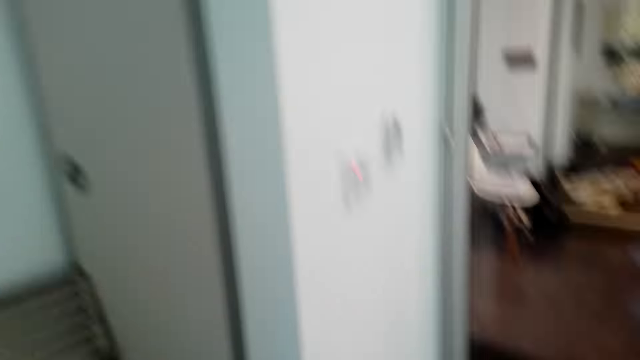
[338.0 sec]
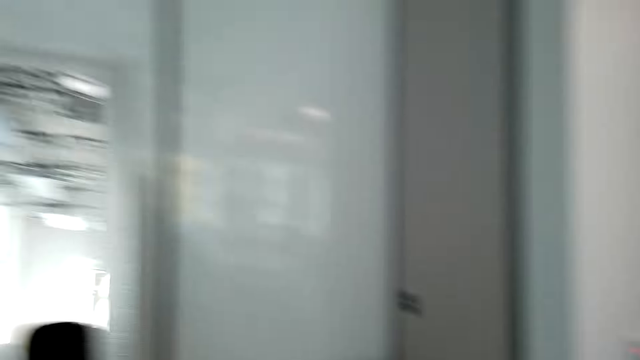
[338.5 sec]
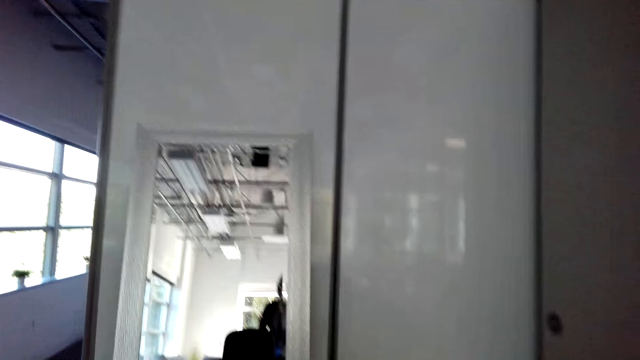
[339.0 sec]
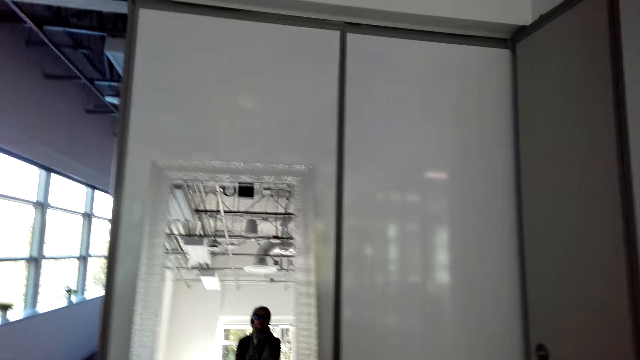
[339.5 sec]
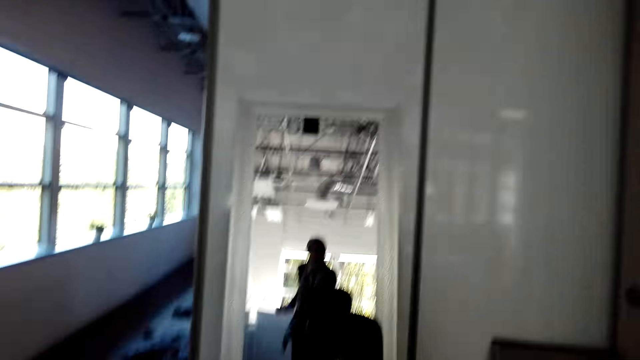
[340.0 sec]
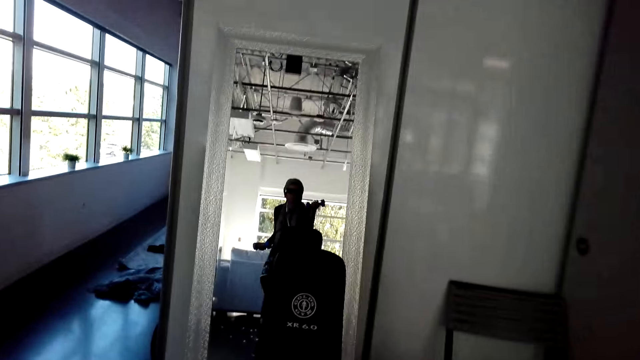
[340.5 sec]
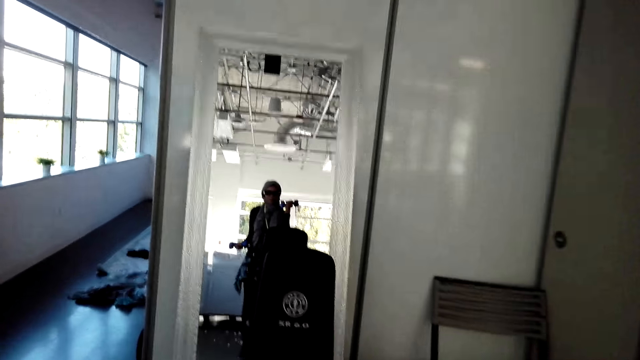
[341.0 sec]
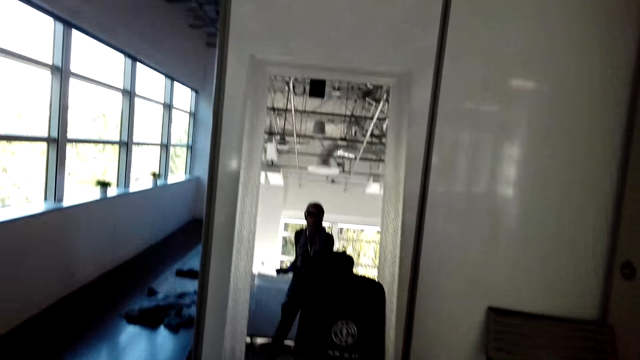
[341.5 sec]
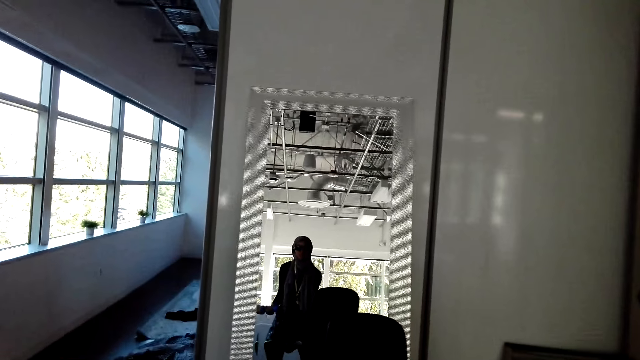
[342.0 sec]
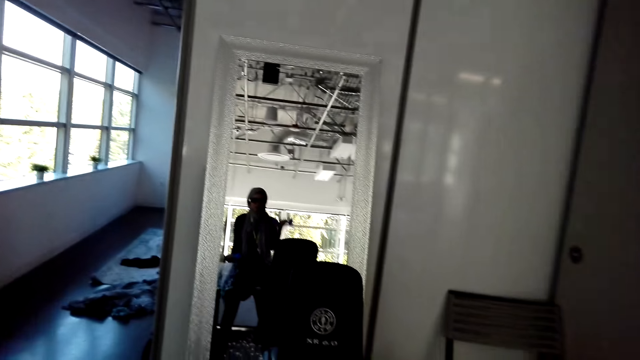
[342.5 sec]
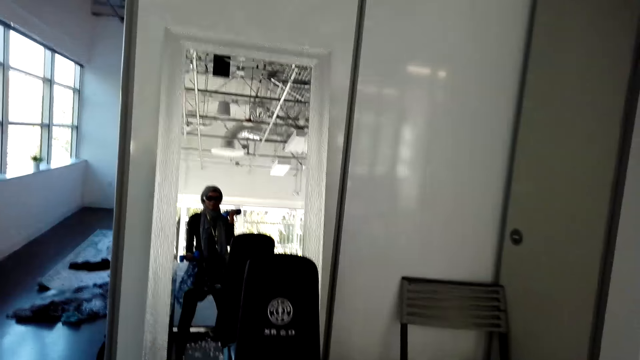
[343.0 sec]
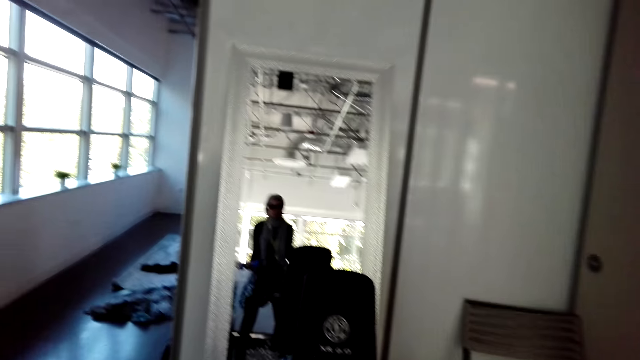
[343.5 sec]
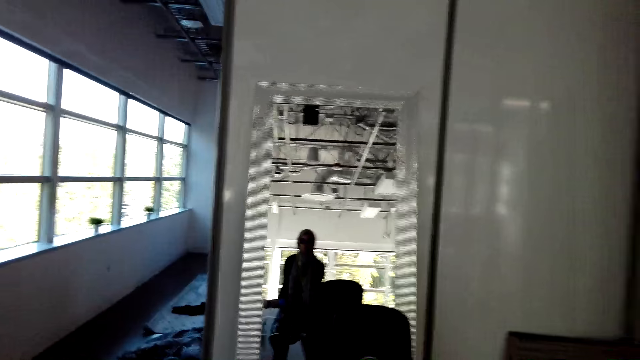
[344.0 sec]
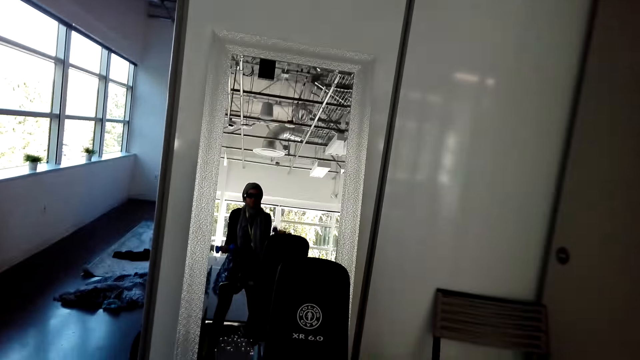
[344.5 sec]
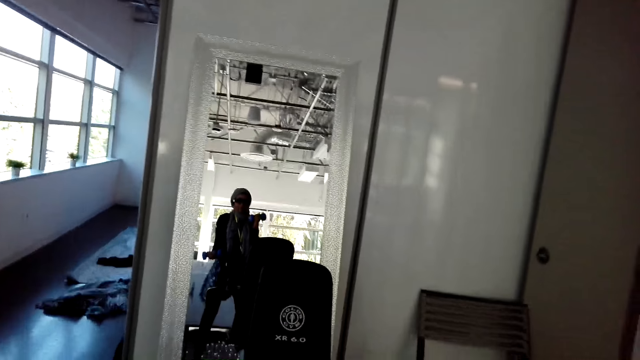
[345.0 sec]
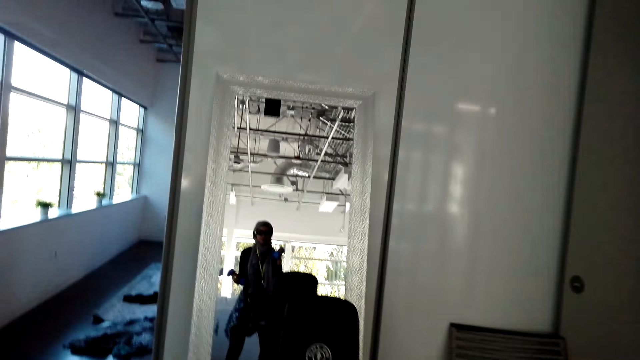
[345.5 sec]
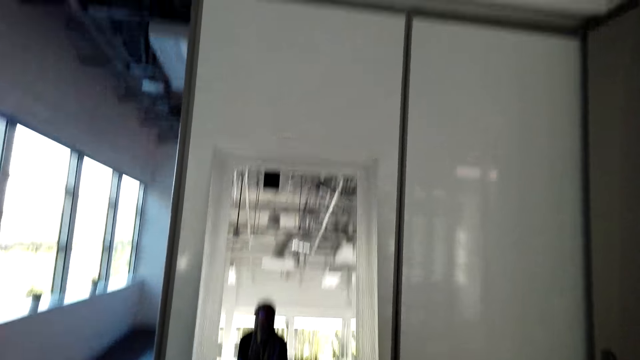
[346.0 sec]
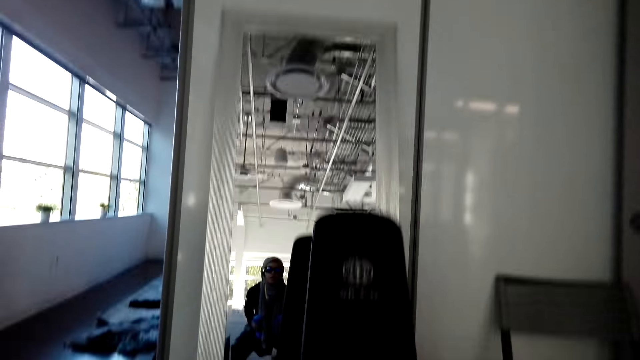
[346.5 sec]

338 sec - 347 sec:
The camera wearer stretches arms with the dumbbells. They lift the dumbbells.

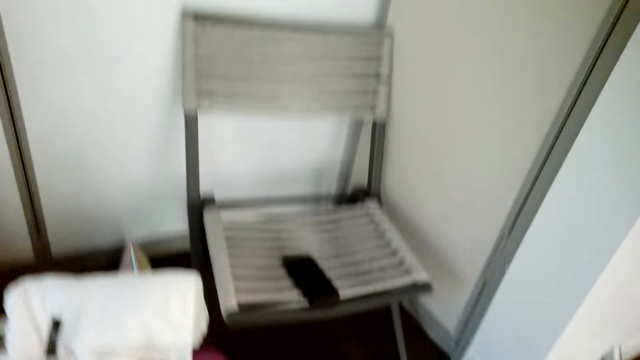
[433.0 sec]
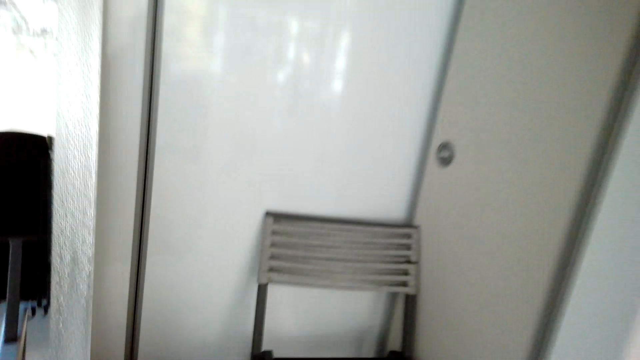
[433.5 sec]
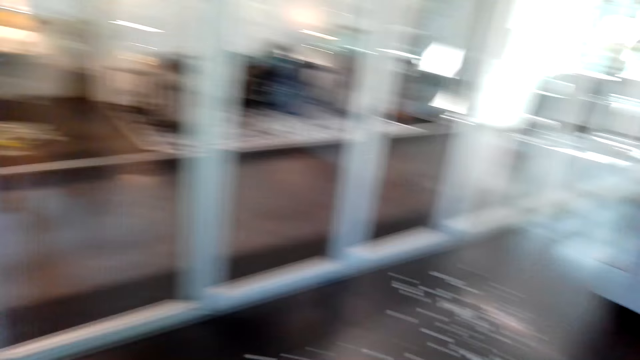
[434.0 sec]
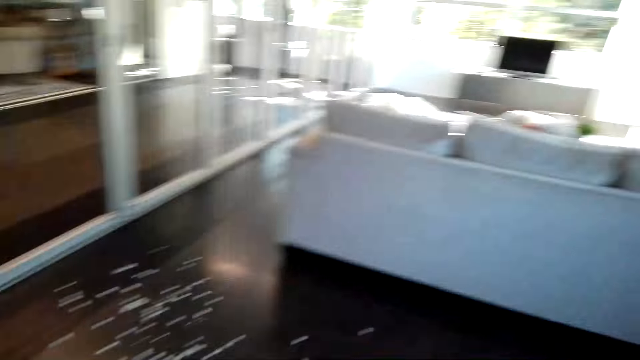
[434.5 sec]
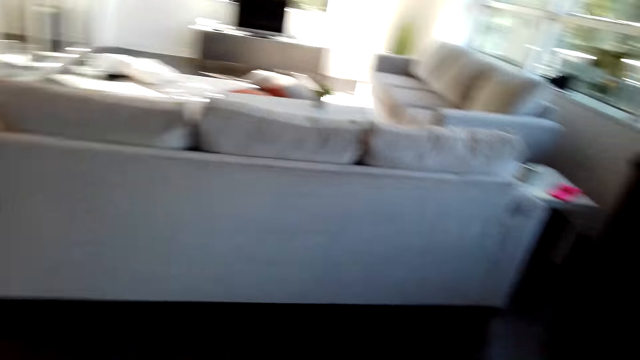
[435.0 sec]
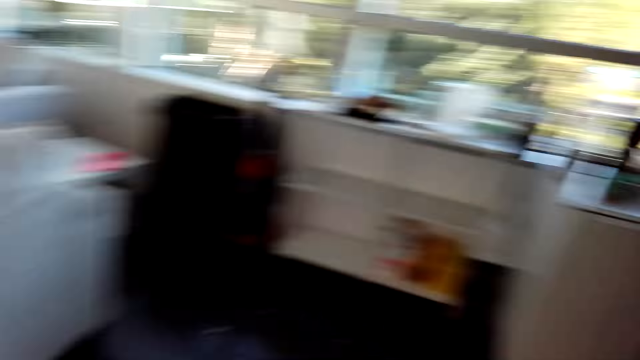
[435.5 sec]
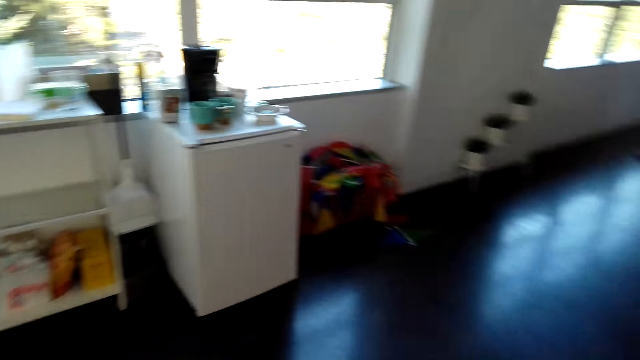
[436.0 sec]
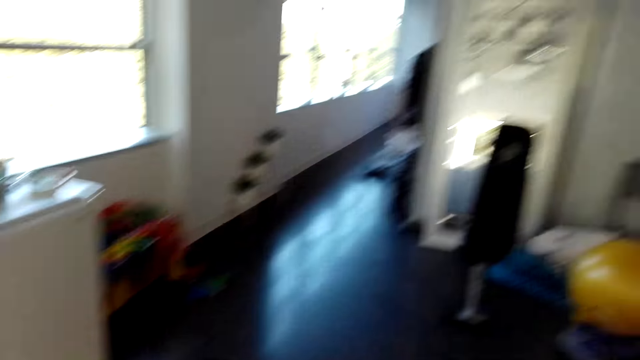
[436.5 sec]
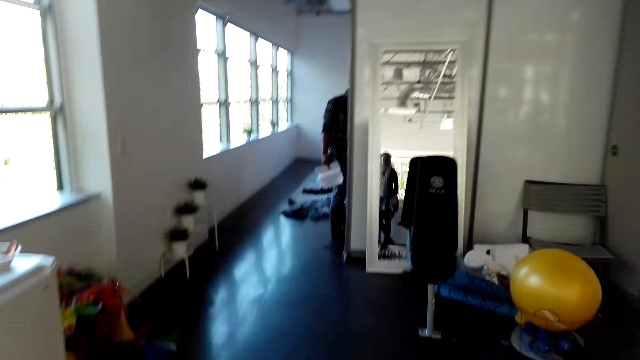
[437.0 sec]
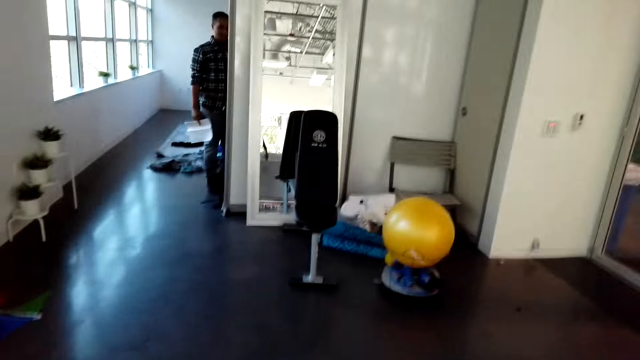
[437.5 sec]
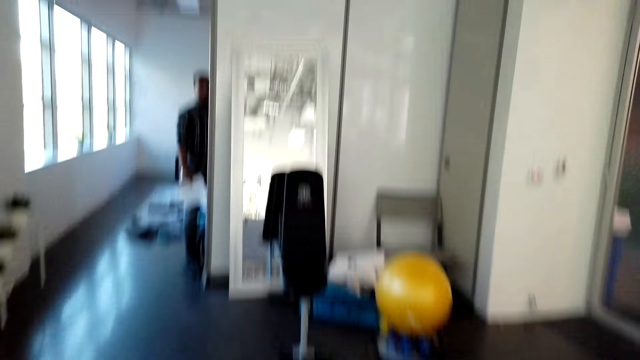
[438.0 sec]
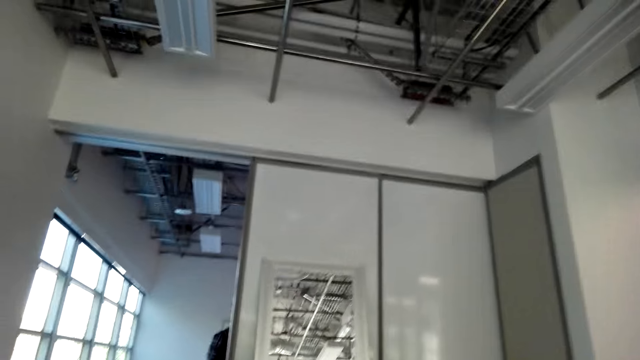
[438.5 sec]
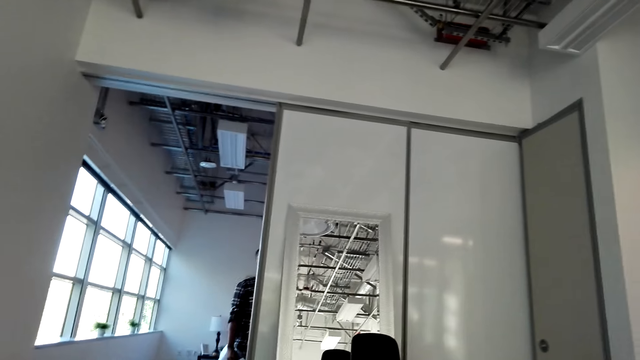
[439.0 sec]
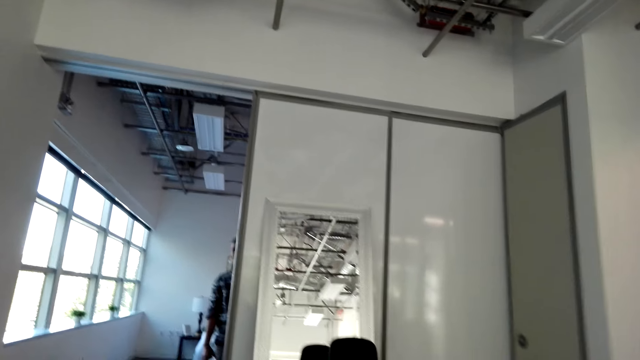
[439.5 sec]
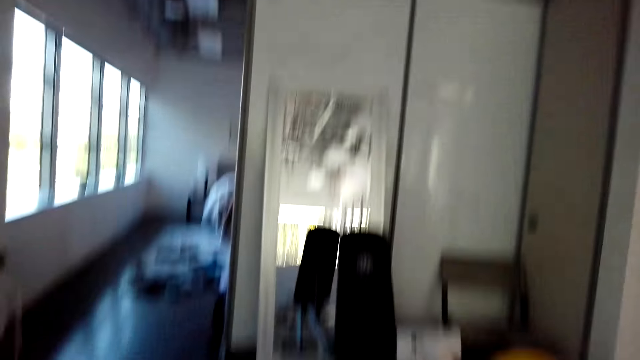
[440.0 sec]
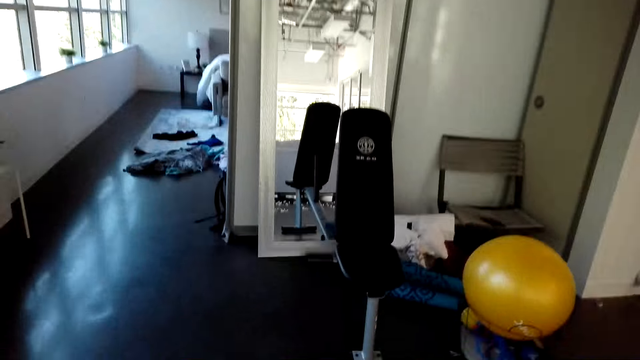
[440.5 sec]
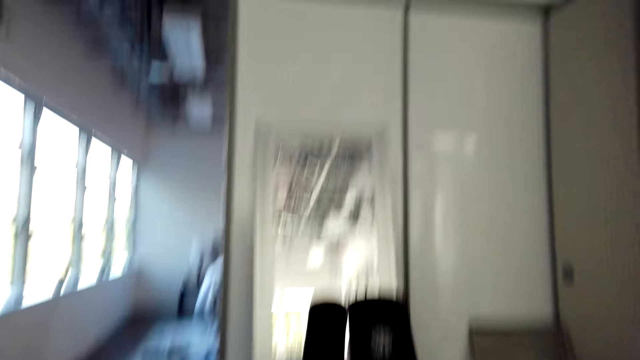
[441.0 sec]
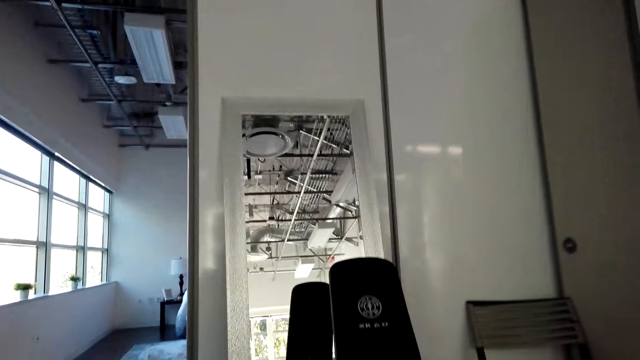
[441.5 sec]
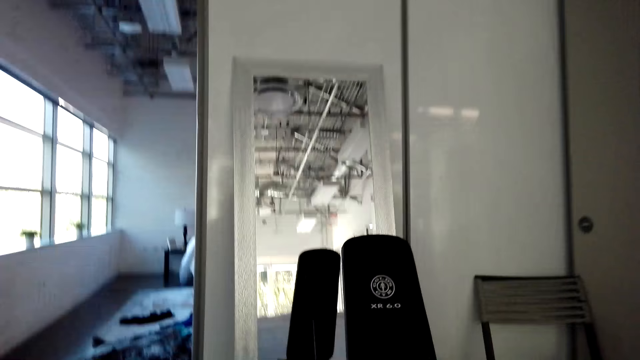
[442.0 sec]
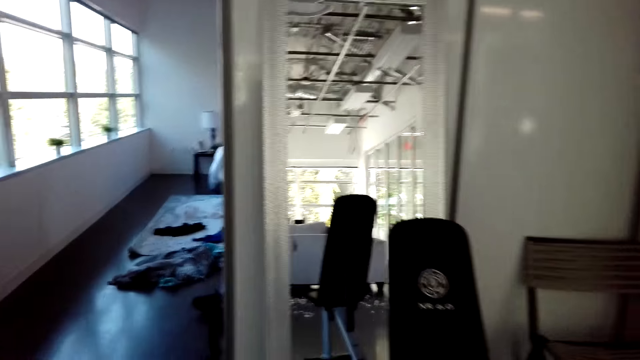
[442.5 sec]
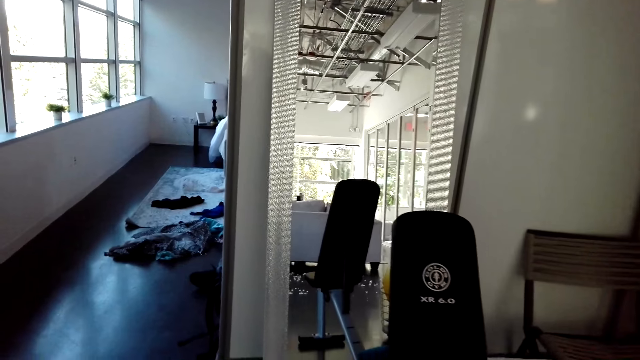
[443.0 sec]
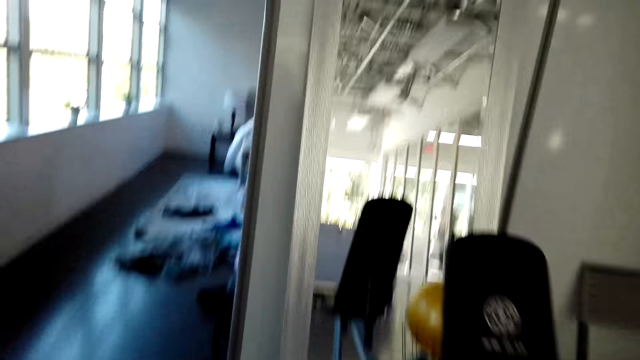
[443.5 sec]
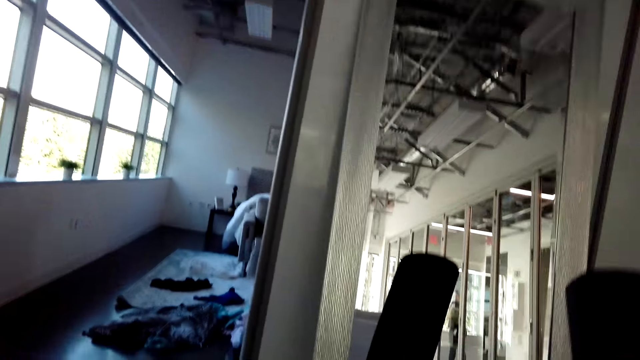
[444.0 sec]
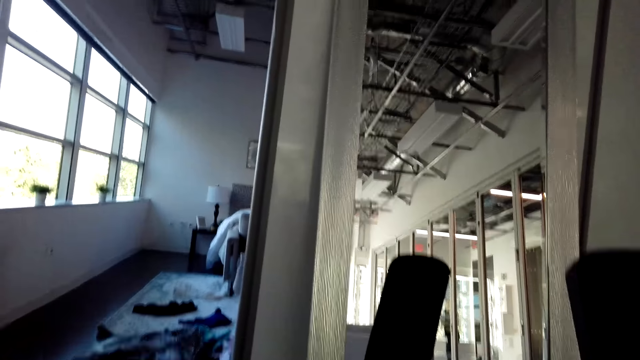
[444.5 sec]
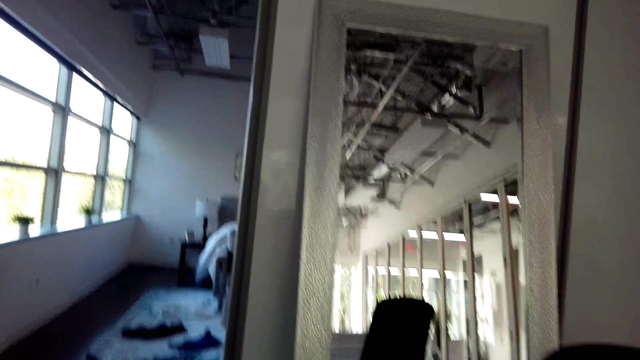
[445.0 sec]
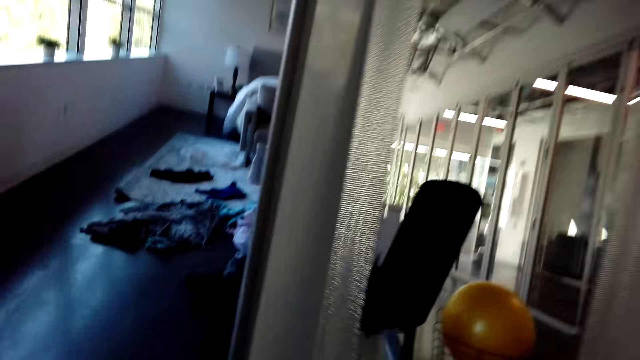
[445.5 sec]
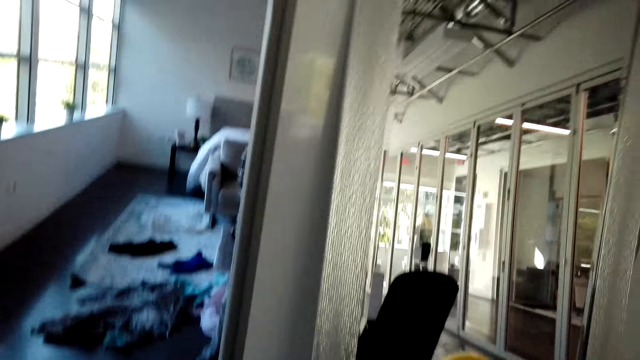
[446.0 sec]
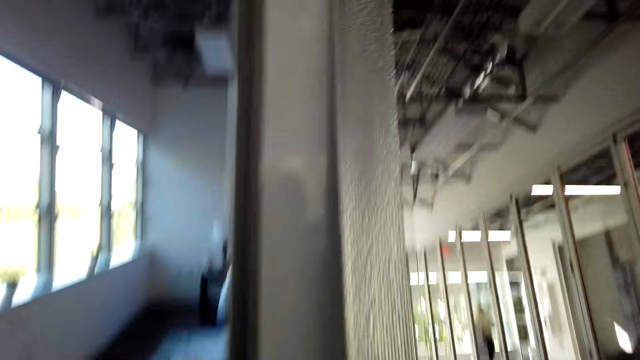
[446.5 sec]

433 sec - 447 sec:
The camera wearer looks around.
